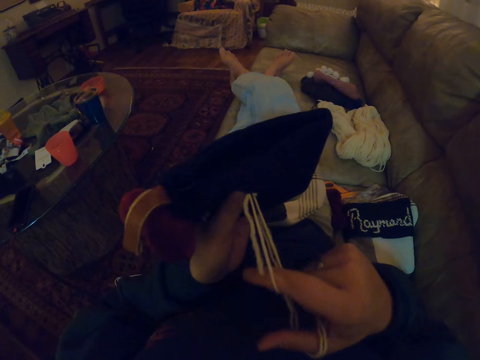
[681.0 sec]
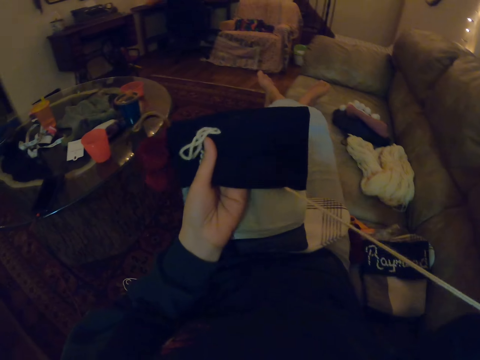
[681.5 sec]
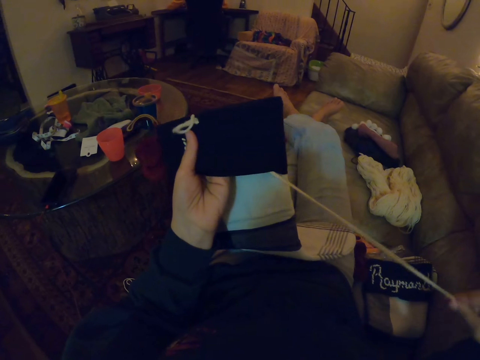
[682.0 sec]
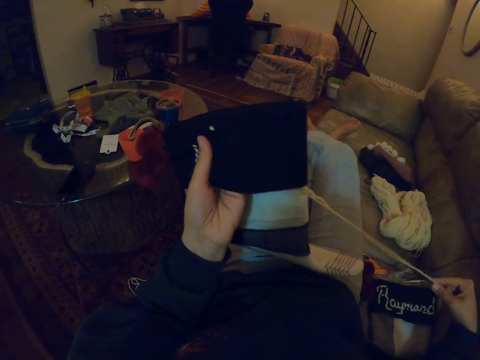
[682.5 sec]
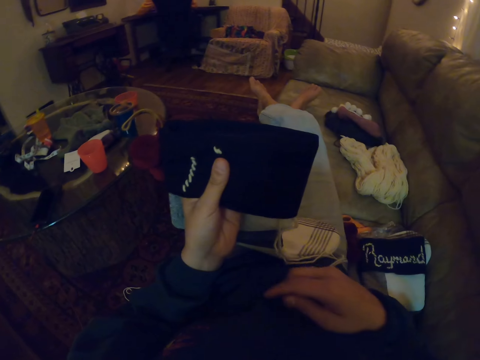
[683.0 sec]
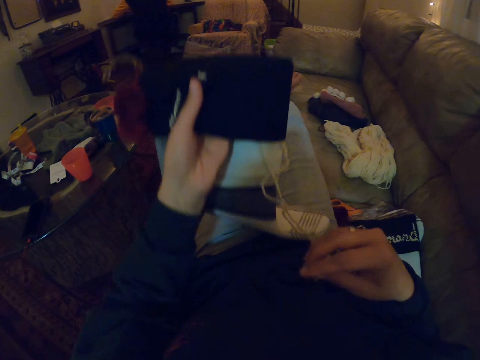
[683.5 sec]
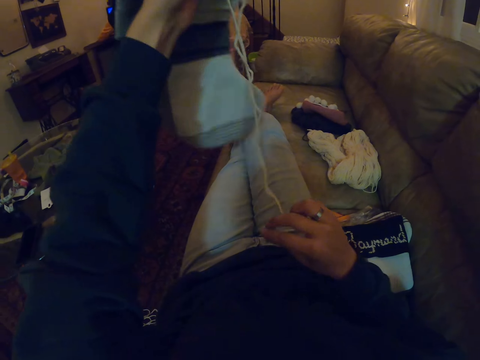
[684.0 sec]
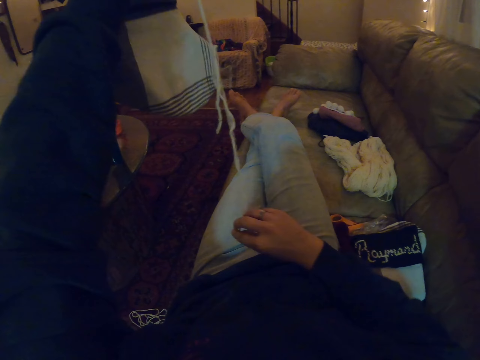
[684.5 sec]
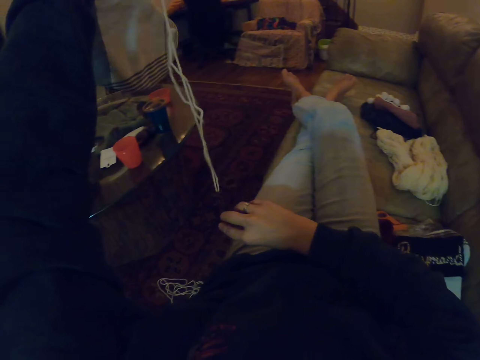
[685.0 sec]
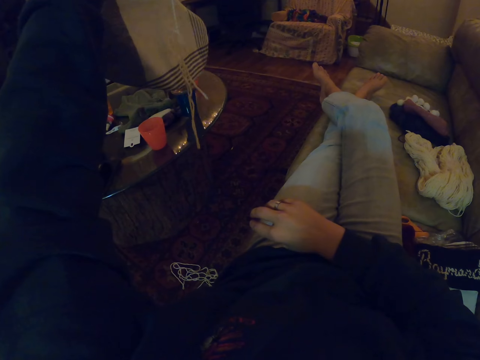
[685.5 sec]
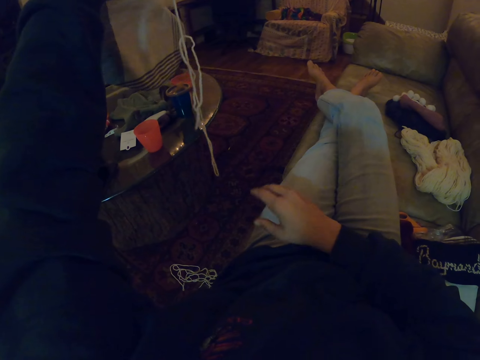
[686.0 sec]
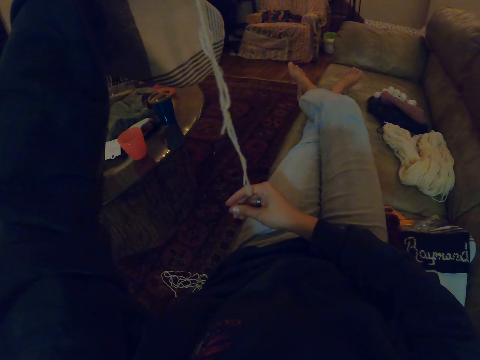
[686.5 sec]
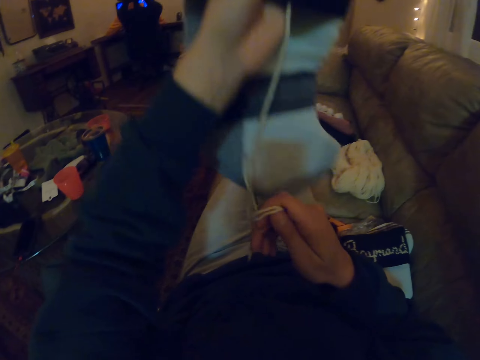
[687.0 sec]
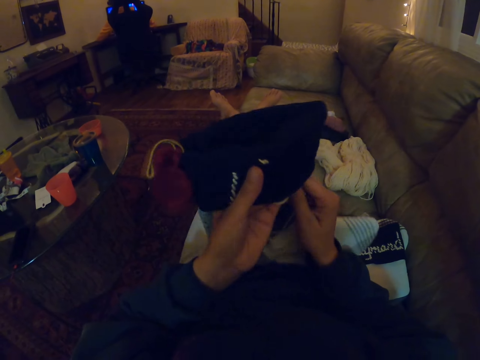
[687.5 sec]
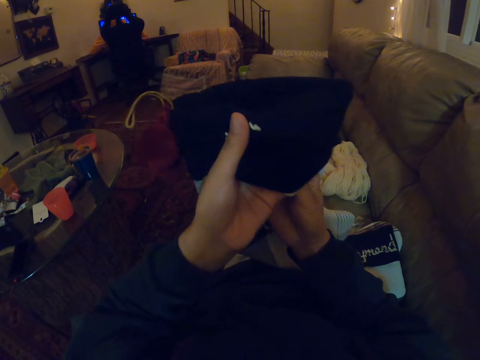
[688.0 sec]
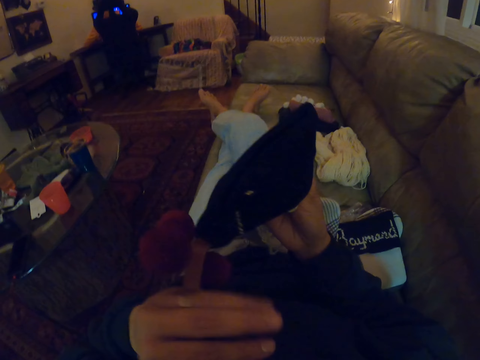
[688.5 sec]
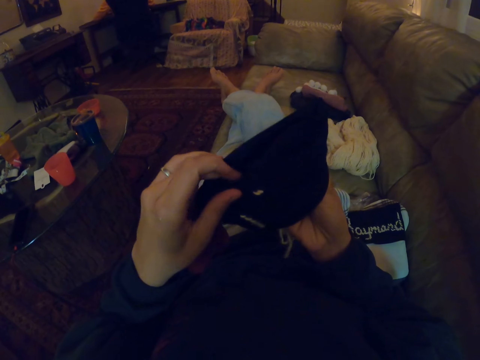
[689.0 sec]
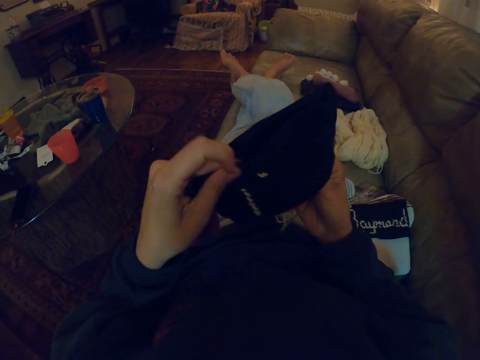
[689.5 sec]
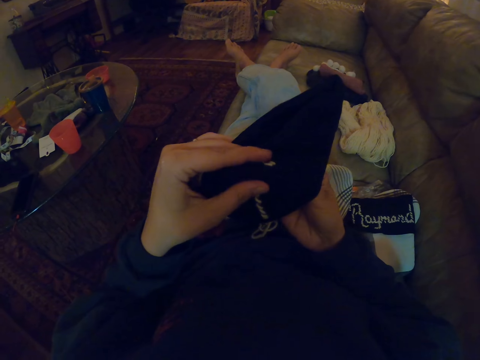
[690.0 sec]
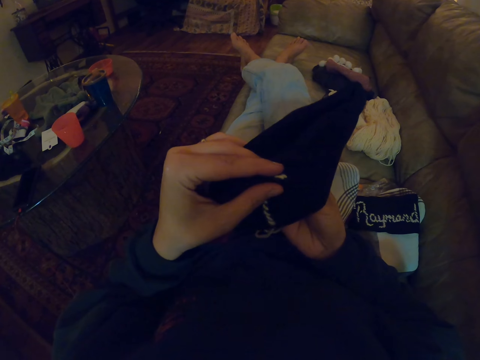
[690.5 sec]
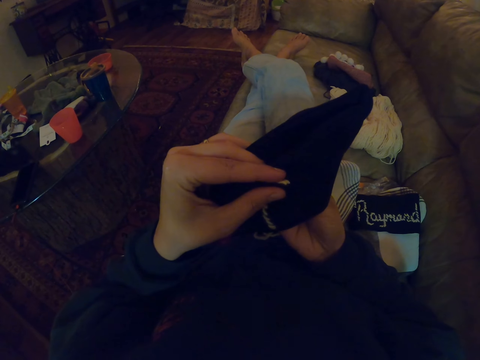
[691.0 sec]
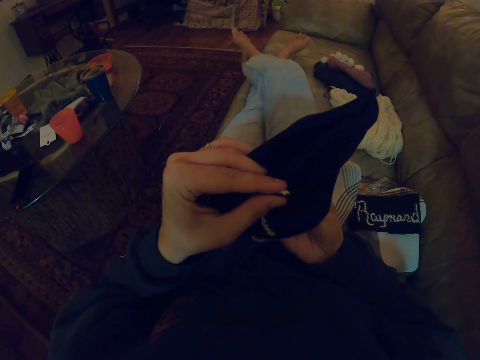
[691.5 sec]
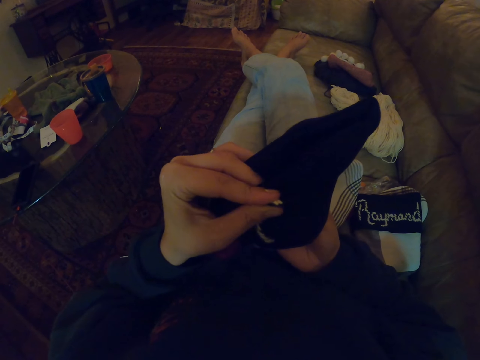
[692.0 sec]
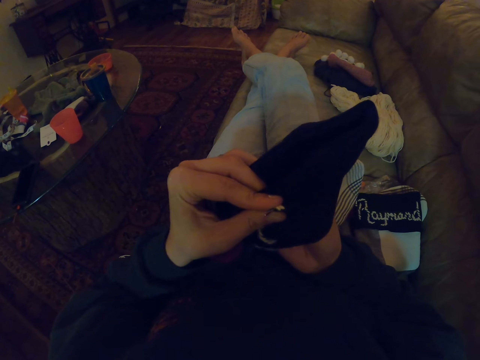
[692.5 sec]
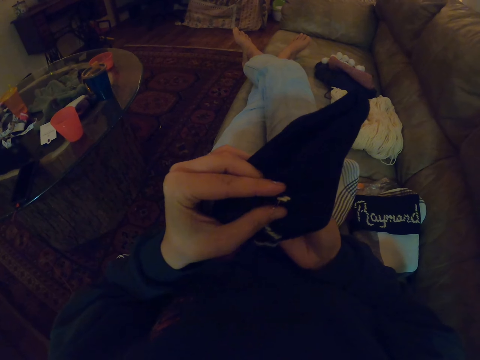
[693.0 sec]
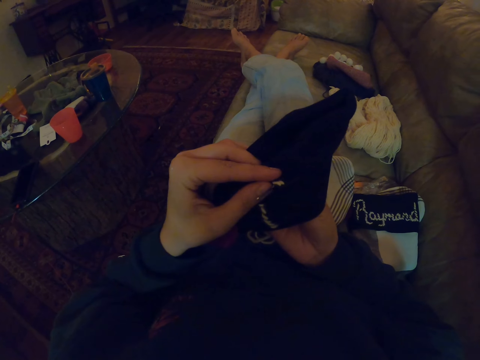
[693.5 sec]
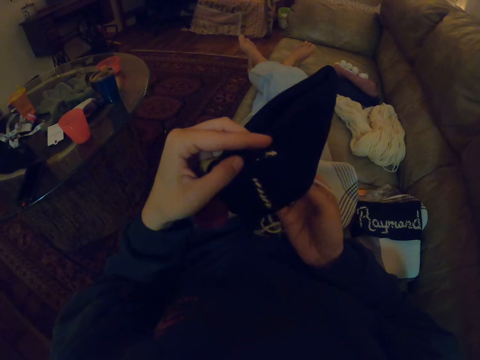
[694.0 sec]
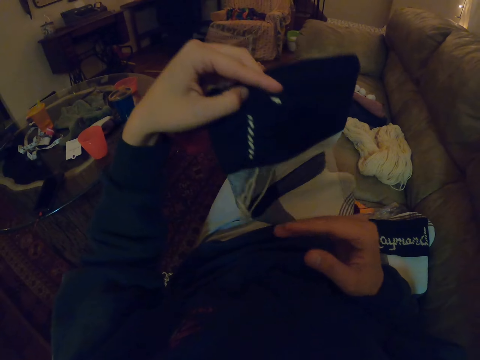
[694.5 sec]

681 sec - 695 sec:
The camera wearer pulls the string. They lift the woolen fabric. They look at the sock. They hold the crochet. They knit the woolen fabric with thread and needle.

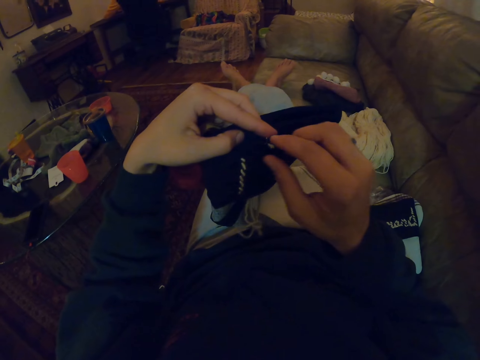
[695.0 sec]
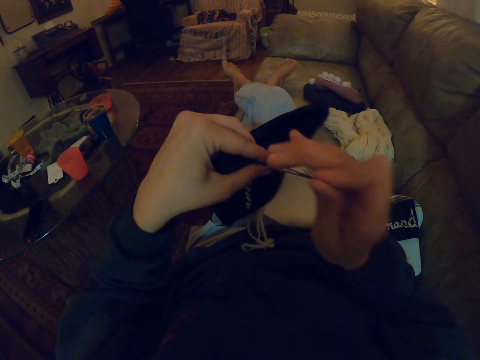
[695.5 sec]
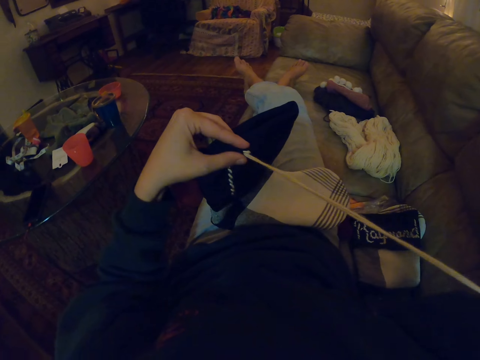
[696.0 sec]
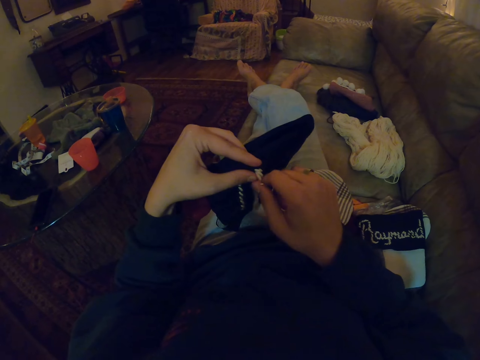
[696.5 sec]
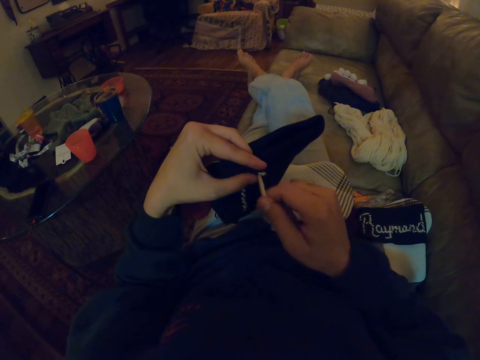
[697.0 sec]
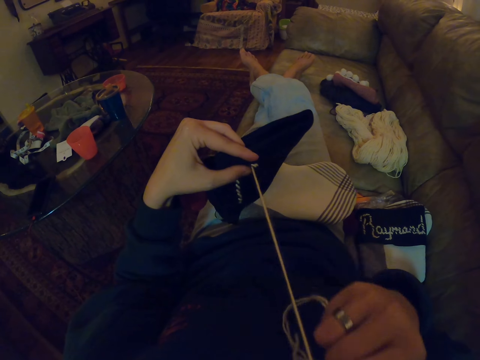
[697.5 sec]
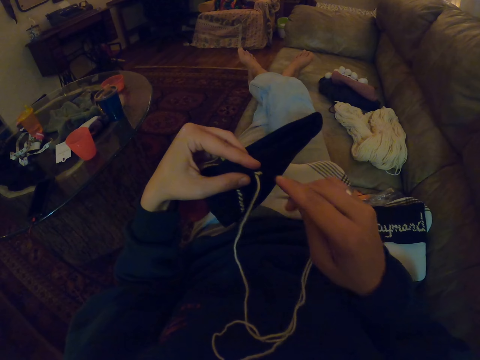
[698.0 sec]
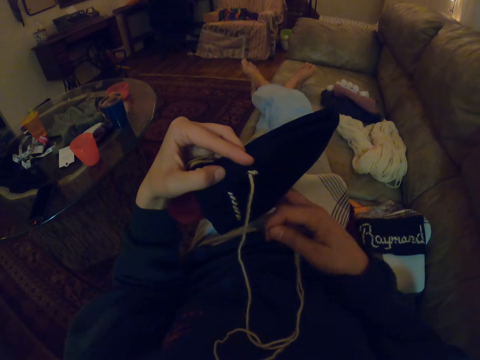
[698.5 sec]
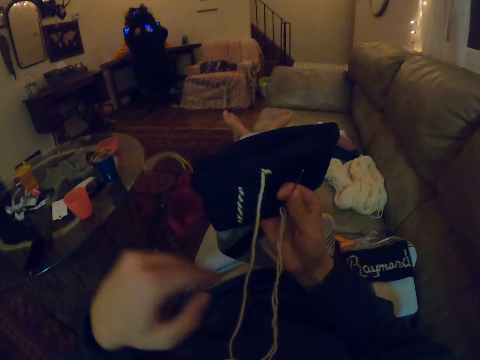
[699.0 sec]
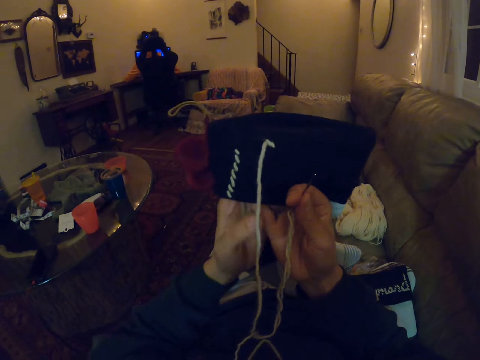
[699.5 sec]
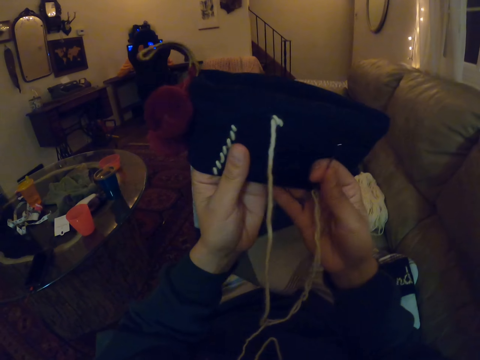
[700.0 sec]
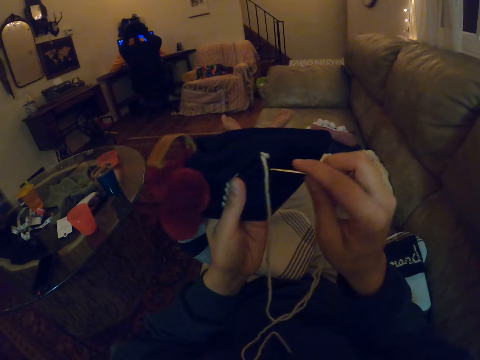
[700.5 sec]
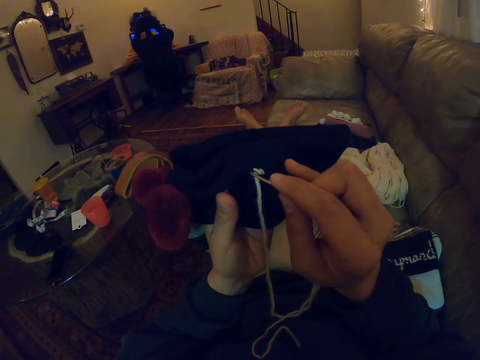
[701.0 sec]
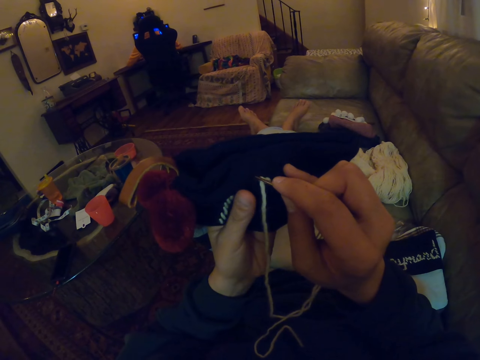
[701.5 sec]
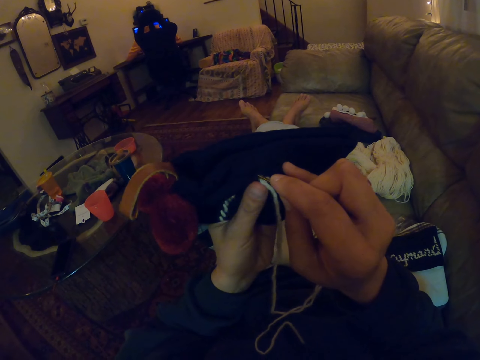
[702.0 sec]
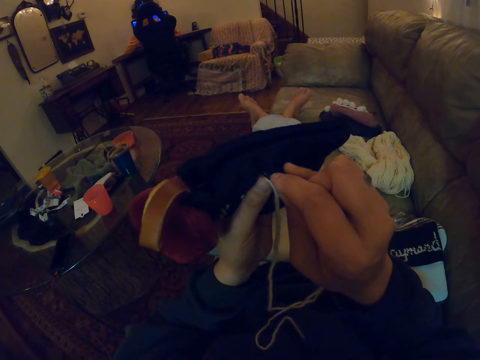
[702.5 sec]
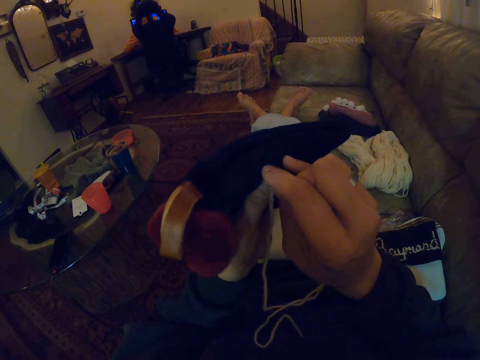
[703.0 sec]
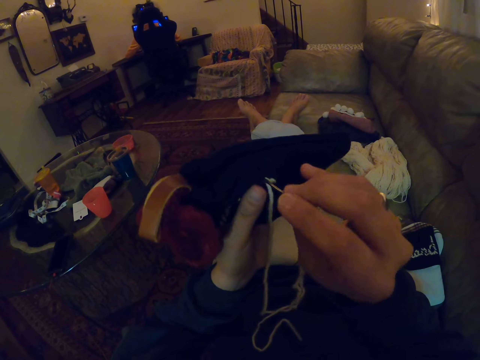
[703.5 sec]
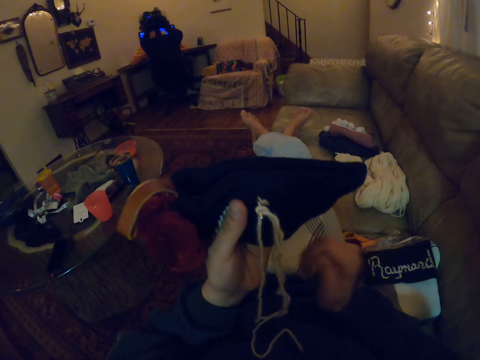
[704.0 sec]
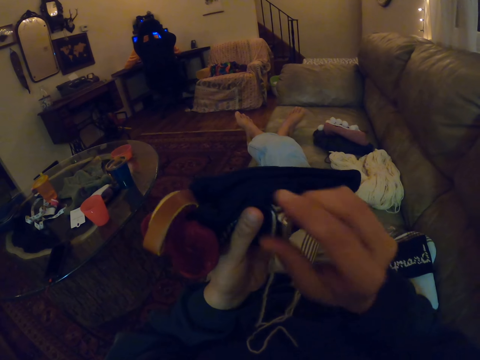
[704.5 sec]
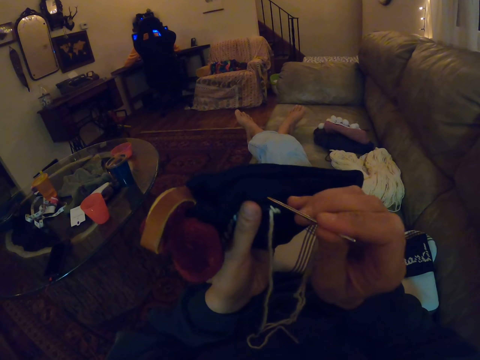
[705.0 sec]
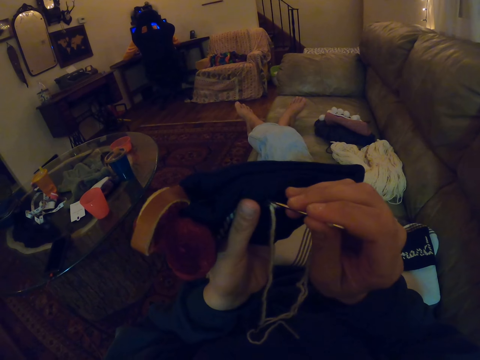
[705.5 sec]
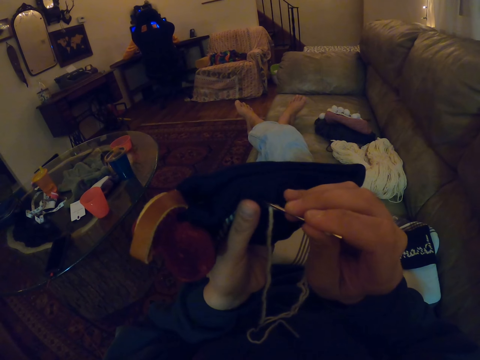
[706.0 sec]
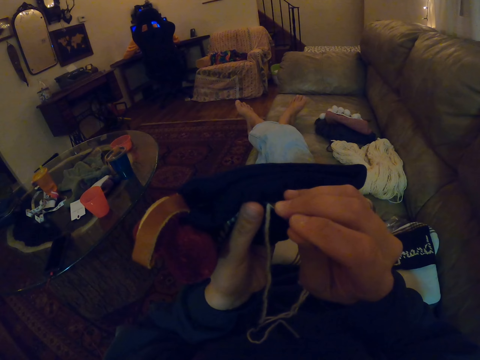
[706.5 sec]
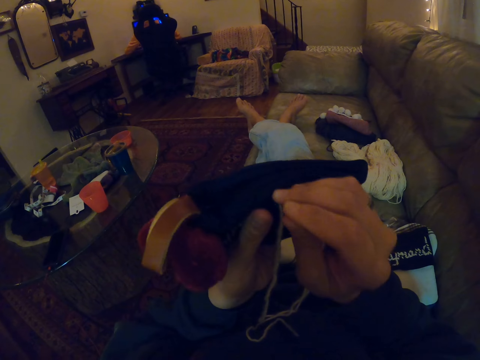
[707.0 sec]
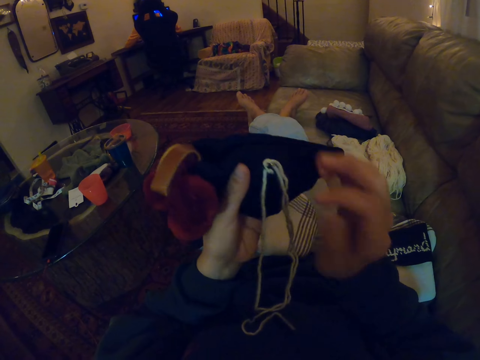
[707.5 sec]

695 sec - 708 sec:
The camera wearer pulls the crochet. They pull the string. They knit using the crochet. They knit using the crochet again.
